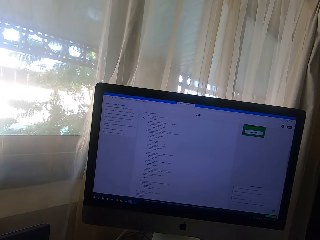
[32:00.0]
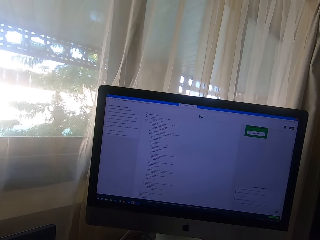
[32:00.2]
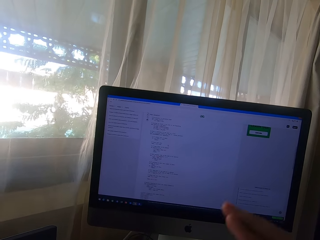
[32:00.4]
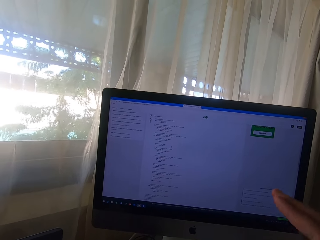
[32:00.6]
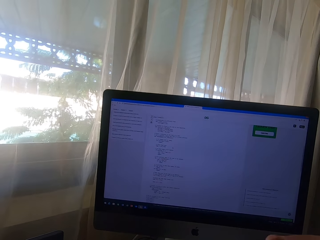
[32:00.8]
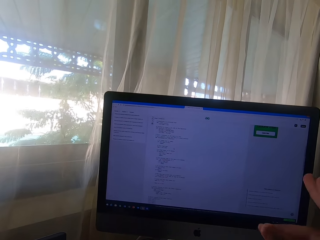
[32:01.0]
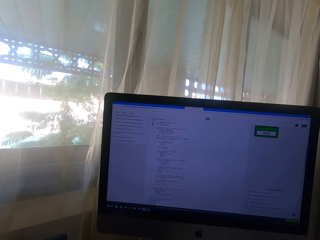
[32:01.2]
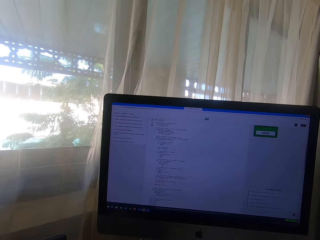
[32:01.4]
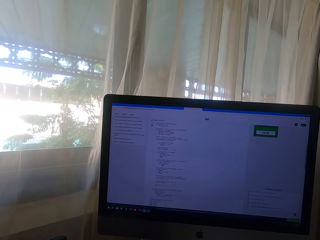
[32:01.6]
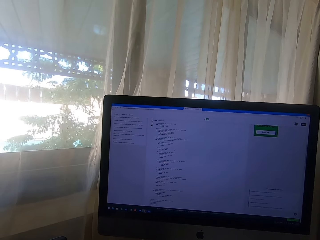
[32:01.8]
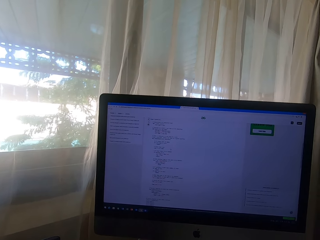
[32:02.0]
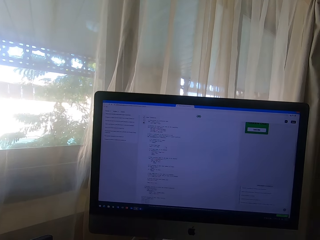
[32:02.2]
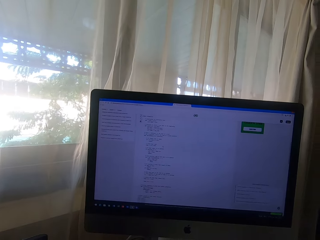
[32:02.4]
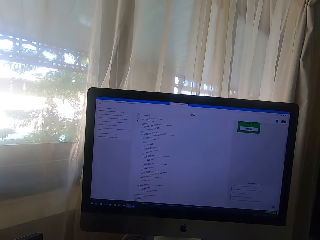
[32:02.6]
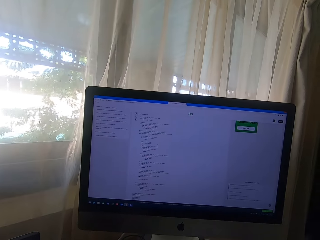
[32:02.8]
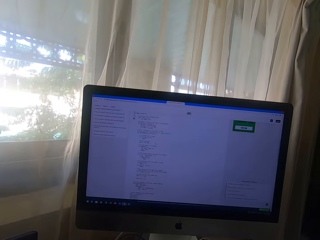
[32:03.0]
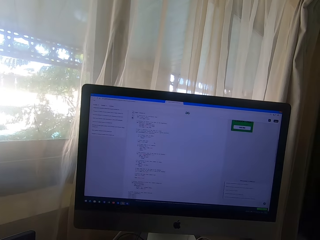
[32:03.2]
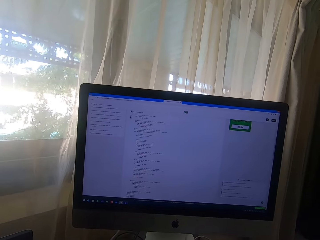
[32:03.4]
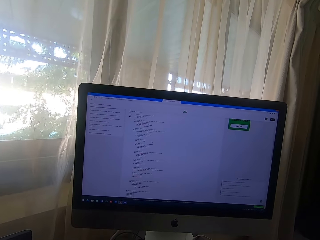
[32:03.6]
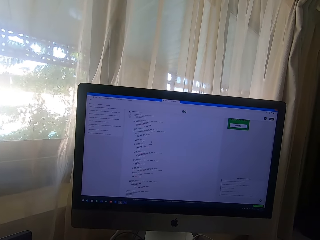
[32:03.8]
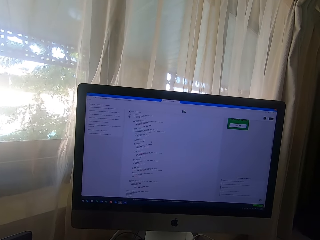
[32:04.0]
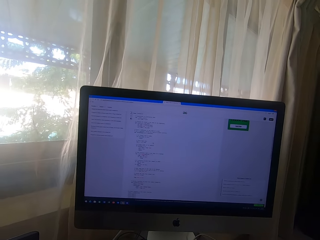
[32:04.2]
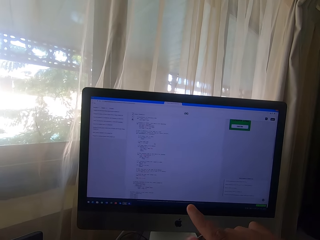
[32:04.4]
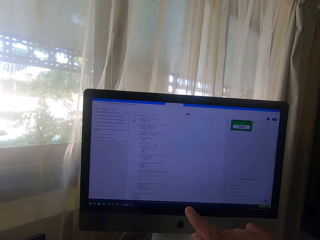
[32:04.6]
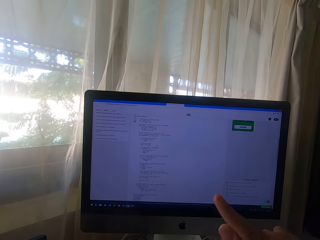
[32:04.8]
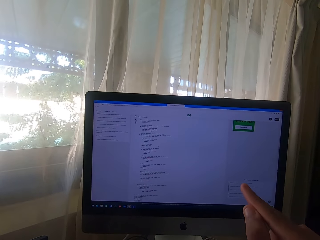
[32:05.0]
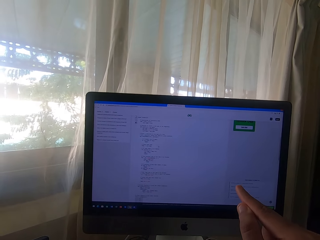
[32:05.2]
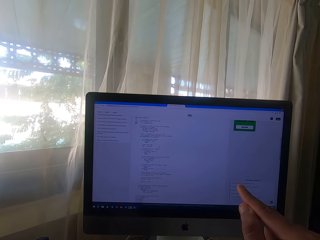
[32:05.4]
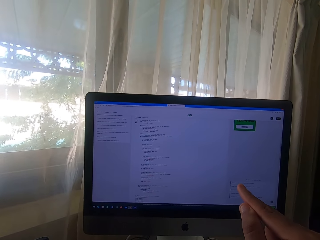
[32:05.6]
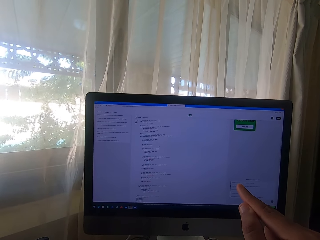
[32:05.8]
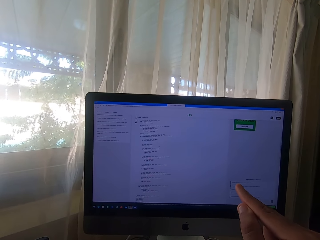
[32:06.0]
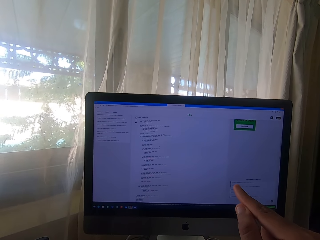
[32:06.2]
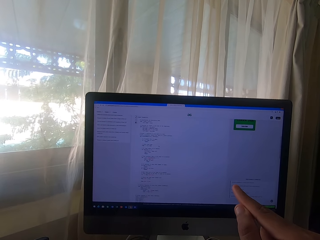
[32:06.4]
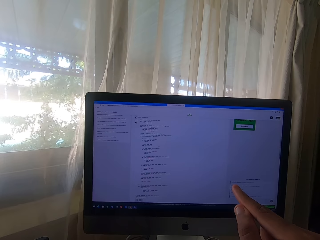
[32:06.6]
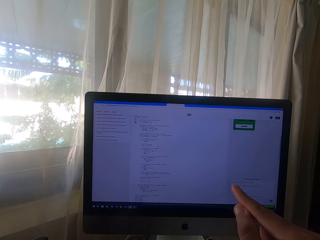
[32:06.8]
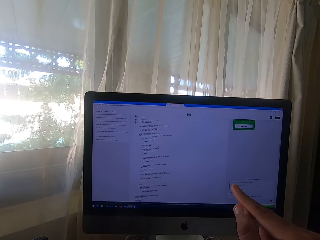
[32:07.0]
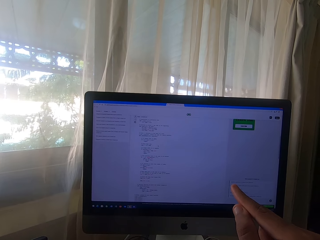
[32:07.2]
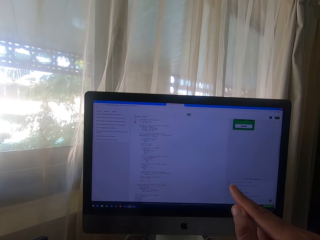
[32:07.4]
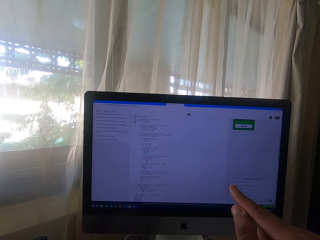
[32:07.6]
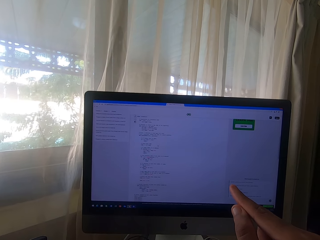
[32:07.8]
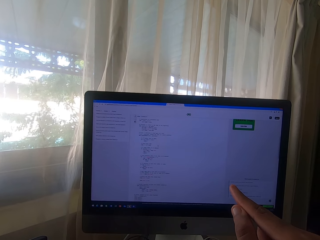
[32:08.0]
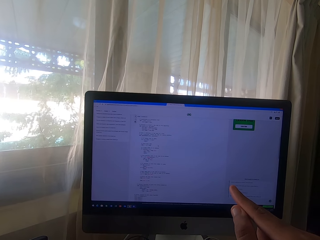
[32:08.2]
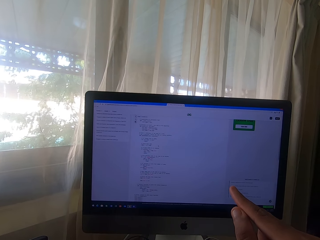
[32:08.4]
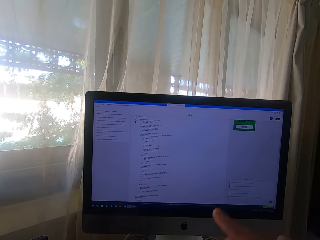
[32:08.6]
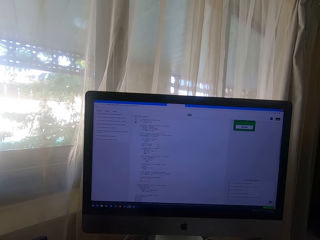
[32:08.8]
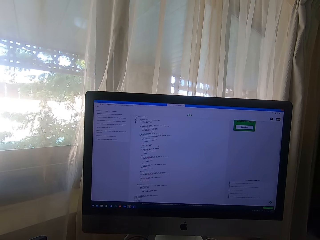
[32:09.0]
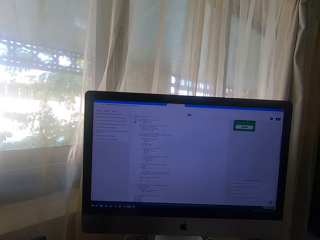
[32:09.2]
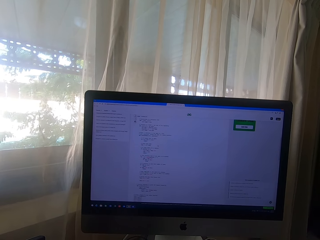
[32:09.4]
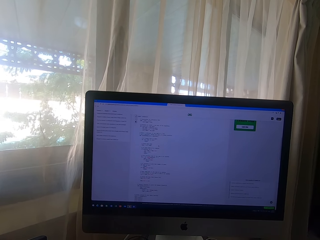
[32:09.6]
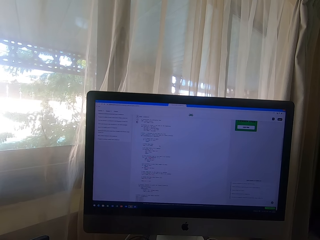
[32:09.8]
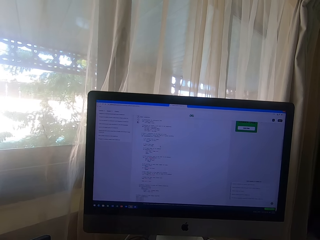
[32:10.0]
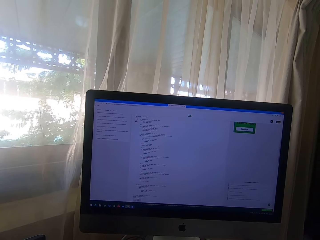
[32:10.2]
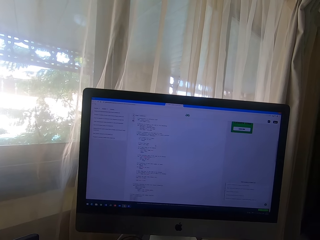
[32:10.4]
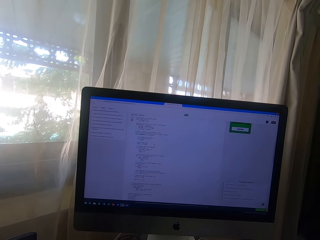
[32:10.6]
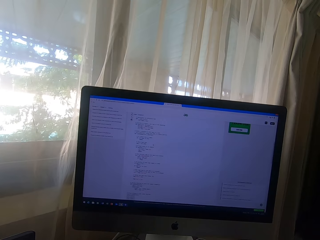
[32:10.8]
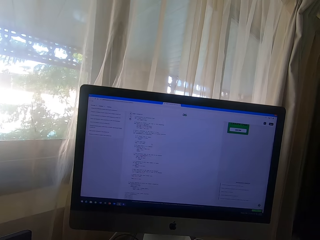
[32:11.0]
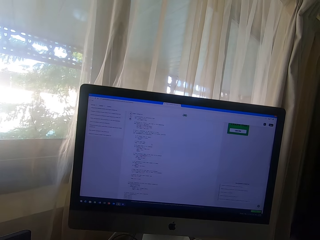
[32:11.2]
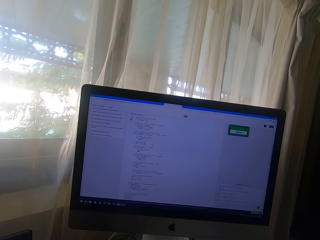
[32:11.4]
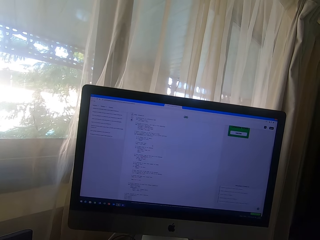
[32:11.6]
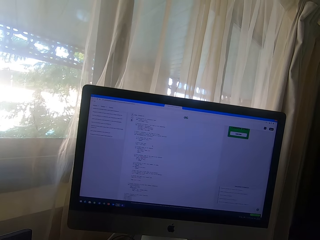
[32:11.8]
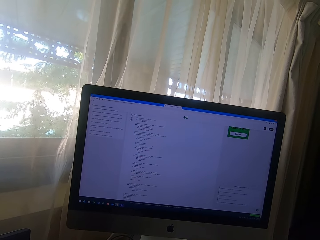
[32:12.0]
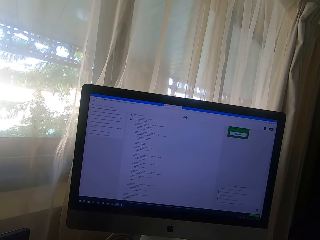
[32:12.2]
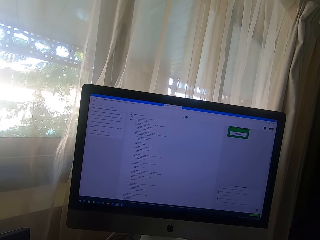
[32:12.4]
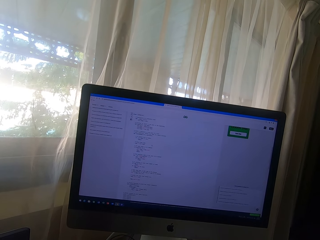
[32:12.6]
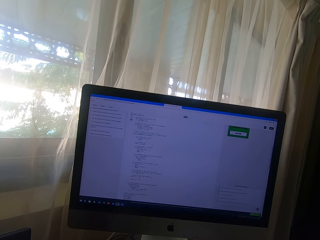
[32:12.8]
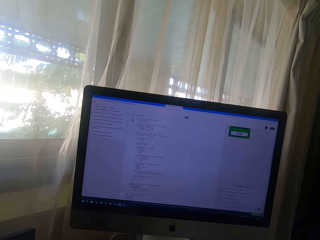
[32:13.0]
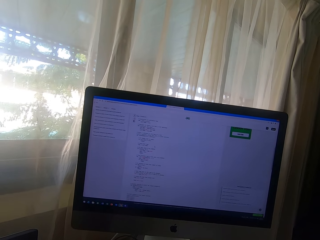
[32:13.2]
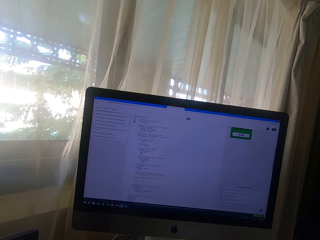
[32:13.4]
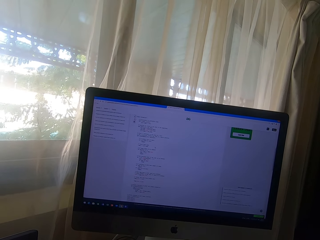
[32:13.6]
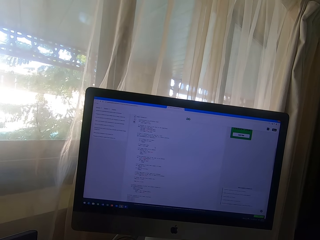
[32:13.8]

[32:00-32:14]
The camera wearer raises the hand. They stare at the screen. They raise the hand. They point at the screen with the index finger. They read from the computer monitor screen. They remove the index finger from the monitor screen. They read from the computer monitor screen.

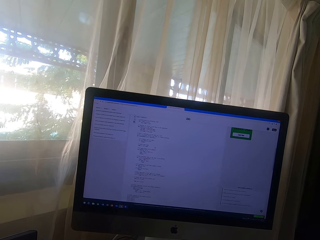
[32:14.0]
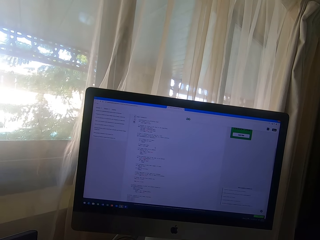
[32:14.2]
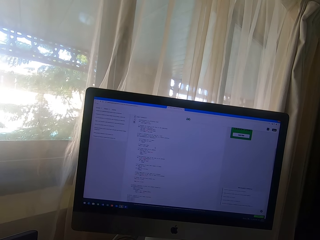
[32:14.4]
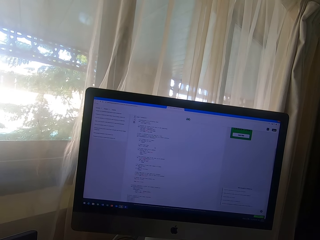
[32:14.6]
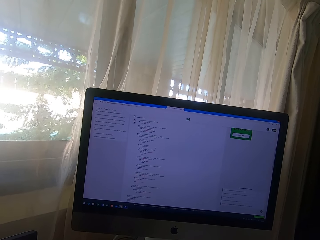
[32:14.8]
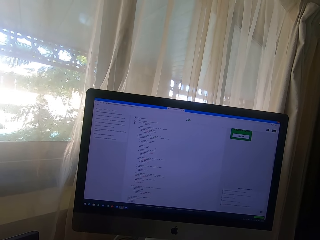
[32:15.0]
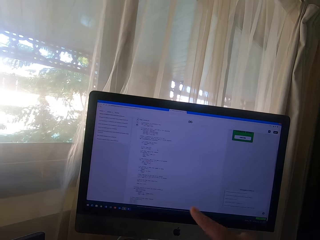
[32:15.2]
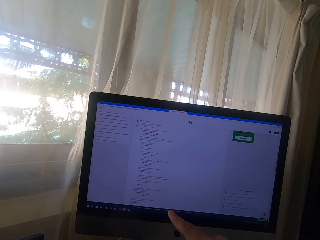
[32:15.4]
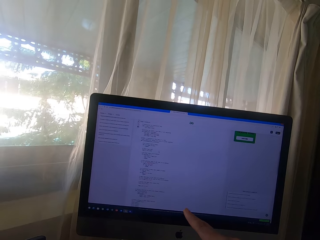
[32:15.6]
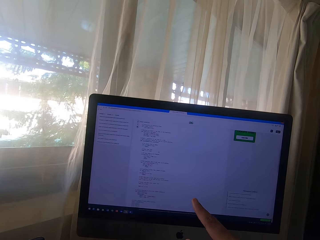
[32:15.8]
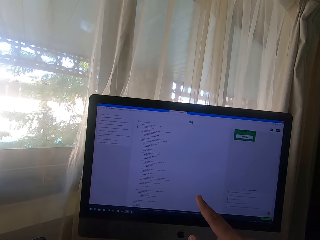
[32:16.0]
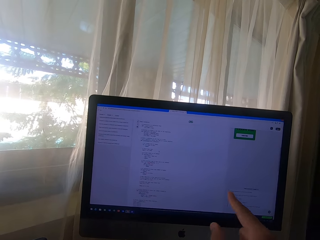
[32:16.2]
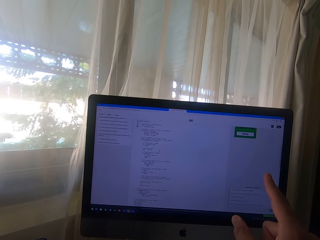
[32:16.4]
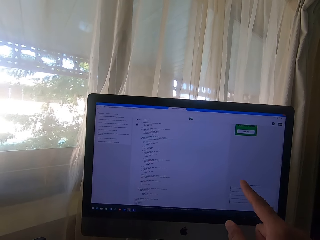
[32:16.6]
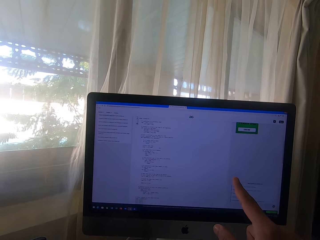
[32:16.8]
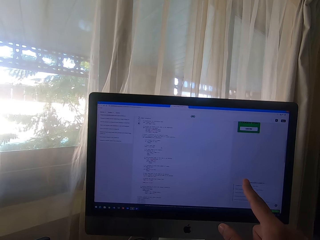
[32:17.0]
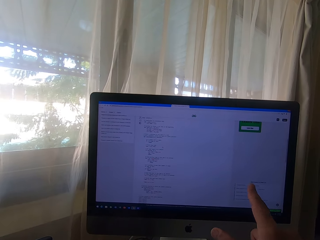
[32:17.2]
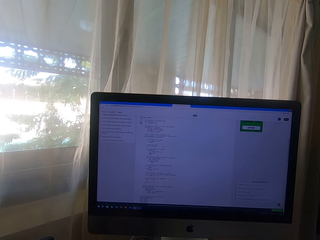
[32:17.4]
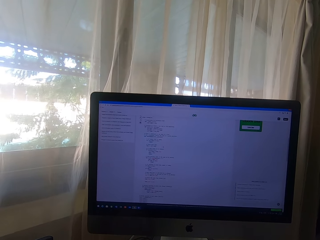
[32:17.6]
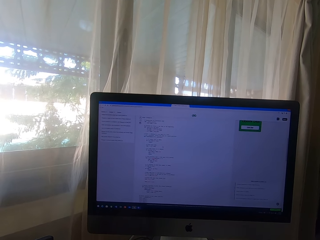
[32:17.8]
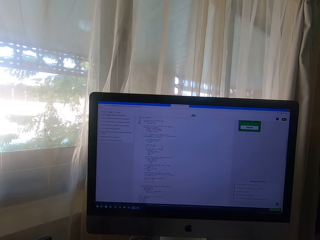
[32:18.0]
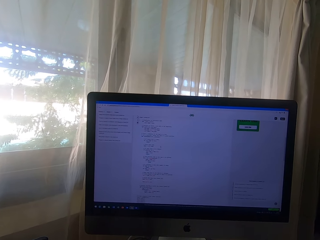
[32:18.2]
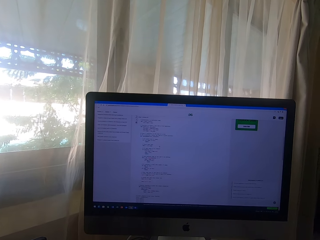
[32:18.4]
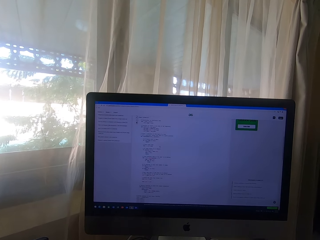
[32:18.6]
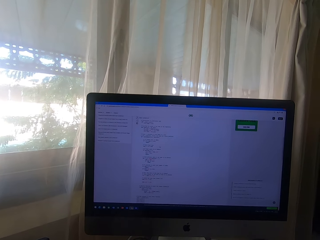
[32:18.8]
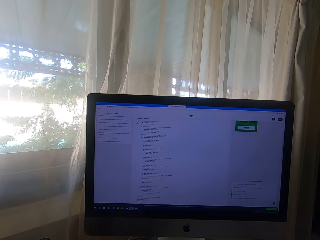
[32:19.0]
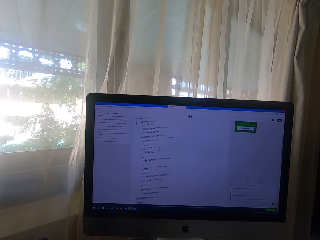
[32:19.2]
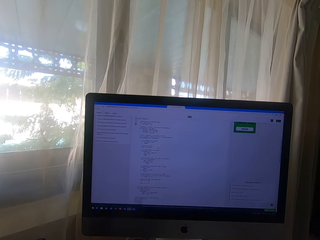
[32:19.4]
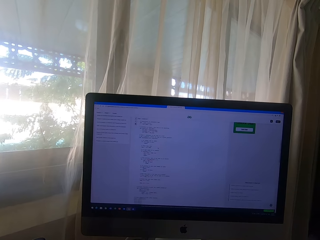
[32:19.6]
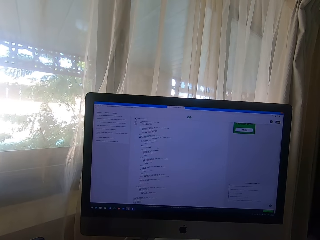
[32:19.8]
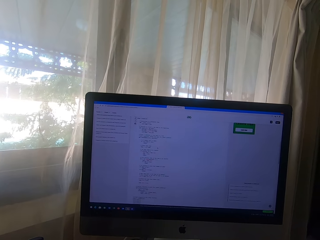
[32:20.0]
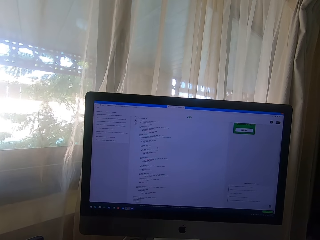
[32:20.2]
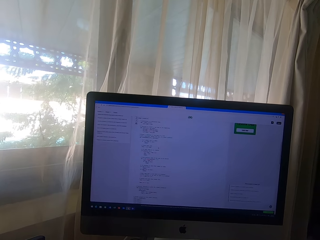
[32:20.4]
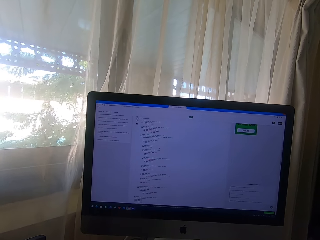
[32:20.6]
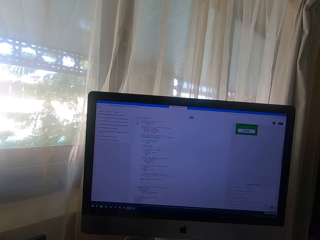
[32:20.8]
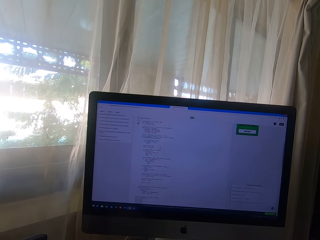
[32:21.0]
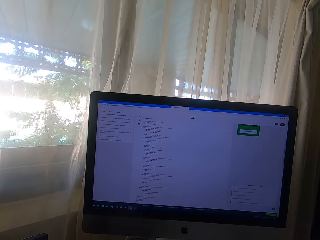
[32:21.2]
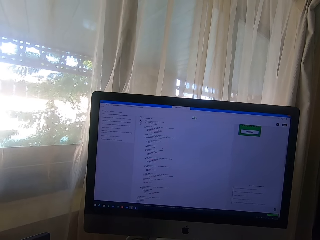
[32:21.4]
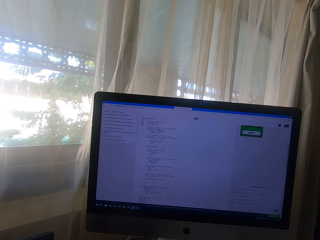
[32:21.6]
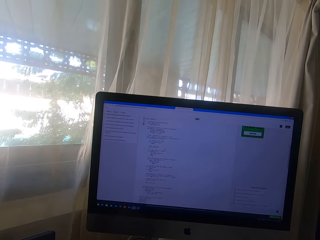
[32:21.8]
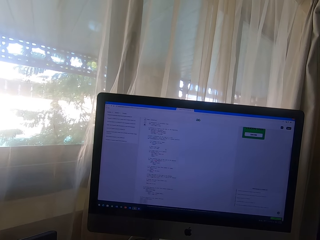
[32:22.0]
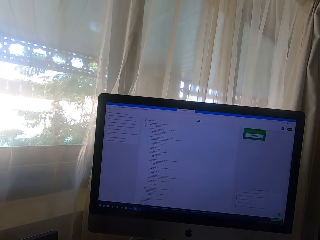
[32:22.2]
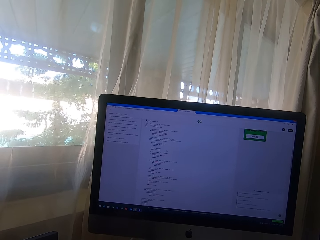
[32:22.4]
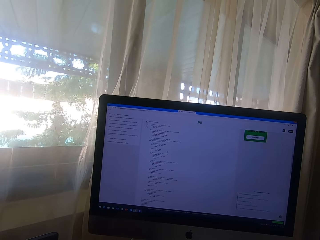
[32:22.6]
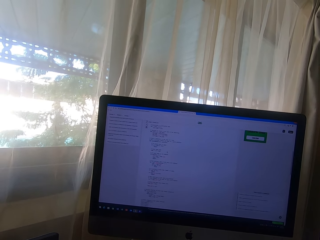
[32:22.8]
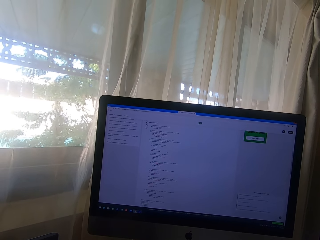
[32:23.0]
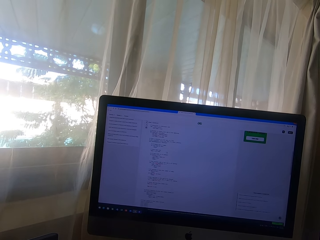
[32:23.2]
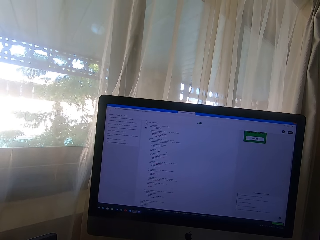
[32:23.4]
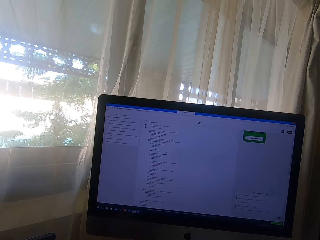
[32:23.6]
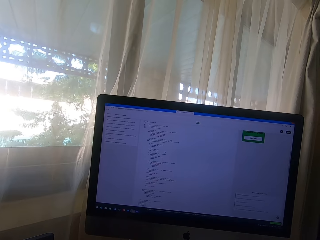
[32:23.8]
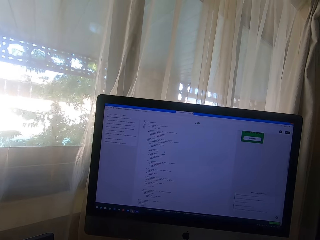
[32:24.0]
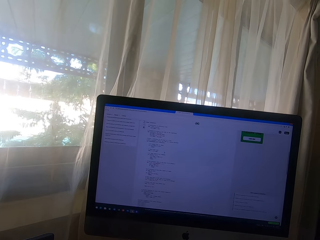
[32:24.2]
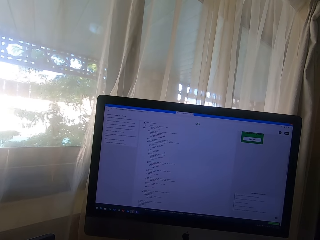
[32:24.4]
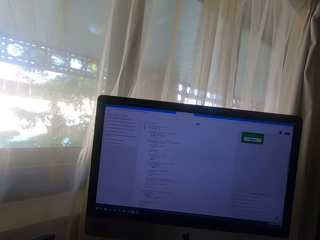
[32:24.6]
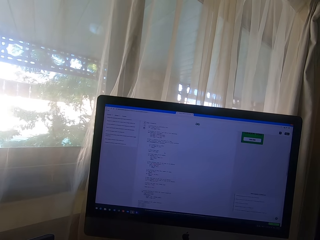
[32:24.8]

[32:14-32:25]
The camera wearer points at the screen. They stare at the screen.
